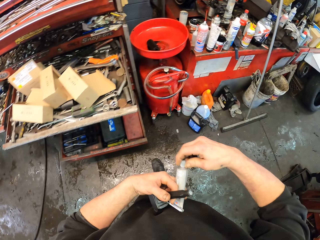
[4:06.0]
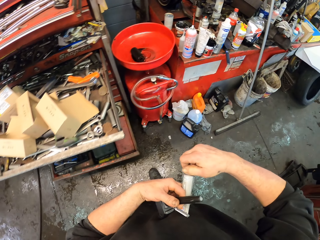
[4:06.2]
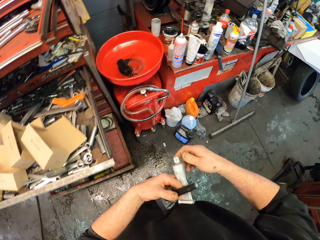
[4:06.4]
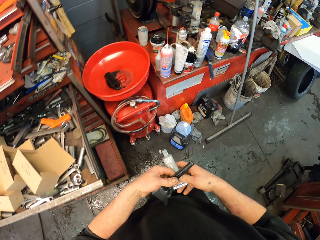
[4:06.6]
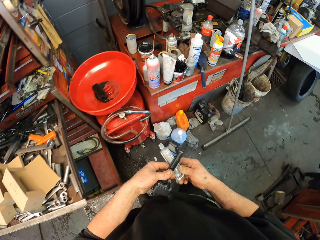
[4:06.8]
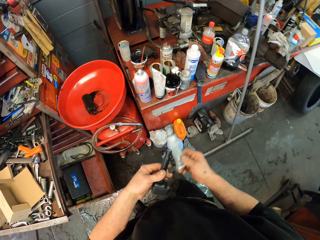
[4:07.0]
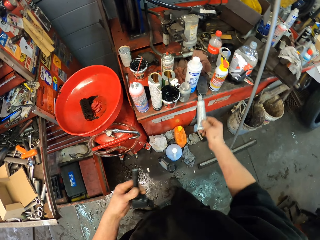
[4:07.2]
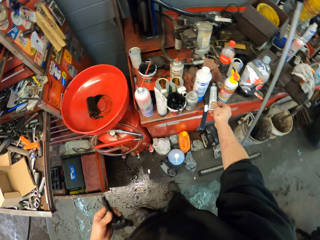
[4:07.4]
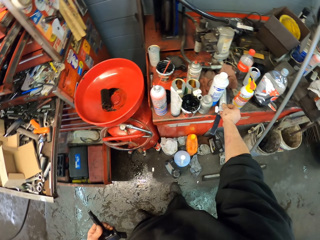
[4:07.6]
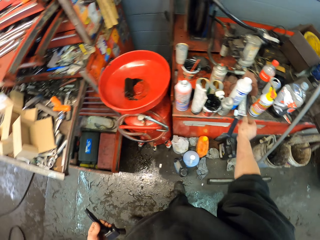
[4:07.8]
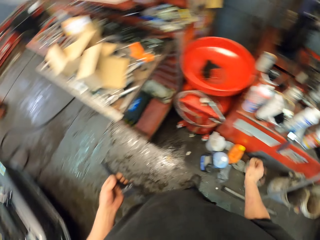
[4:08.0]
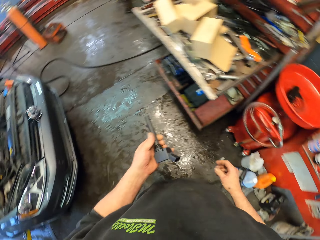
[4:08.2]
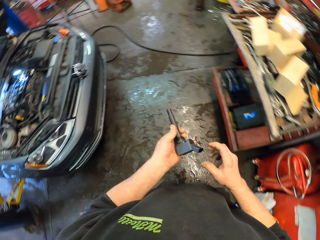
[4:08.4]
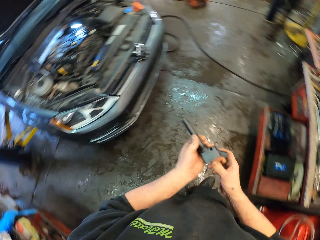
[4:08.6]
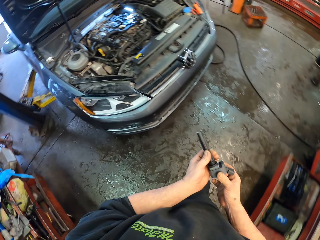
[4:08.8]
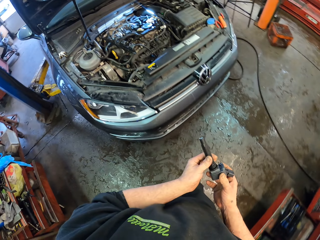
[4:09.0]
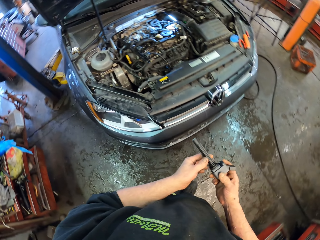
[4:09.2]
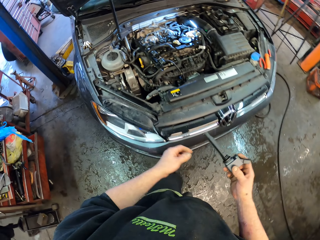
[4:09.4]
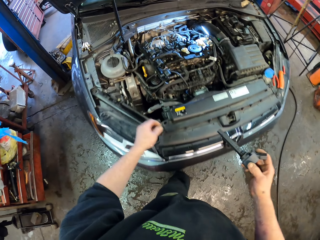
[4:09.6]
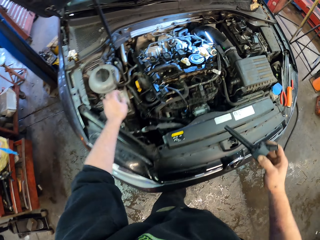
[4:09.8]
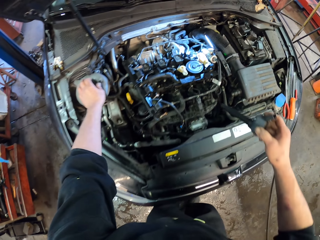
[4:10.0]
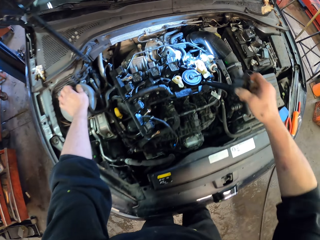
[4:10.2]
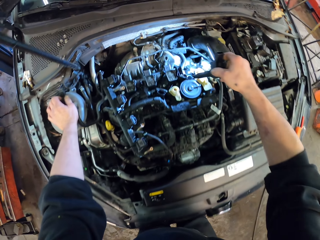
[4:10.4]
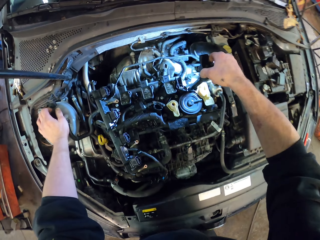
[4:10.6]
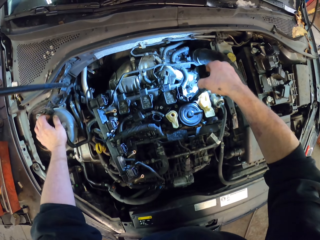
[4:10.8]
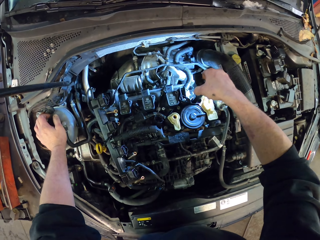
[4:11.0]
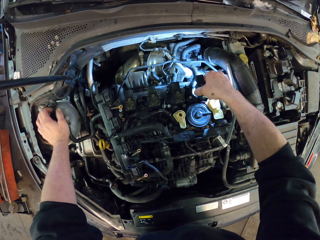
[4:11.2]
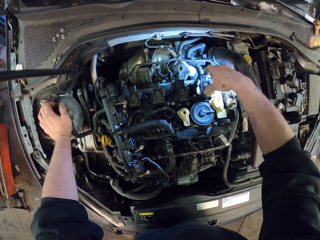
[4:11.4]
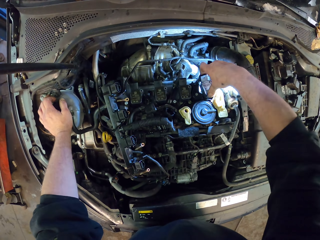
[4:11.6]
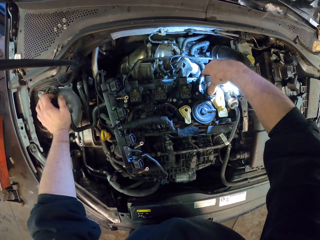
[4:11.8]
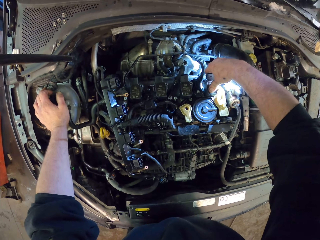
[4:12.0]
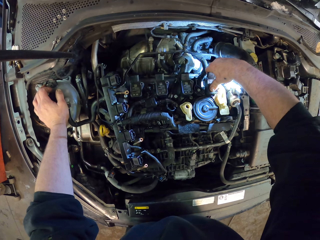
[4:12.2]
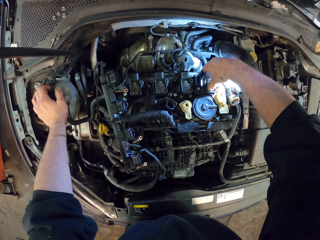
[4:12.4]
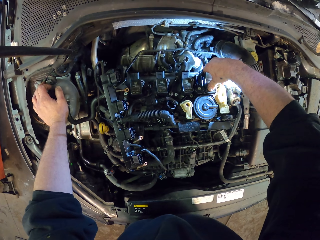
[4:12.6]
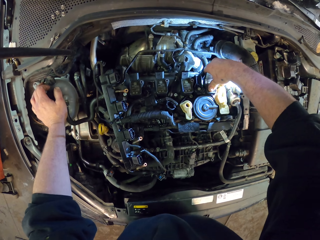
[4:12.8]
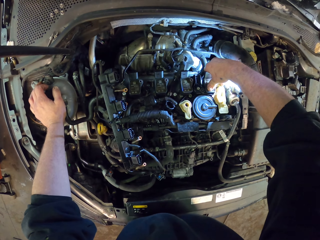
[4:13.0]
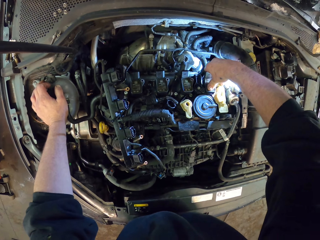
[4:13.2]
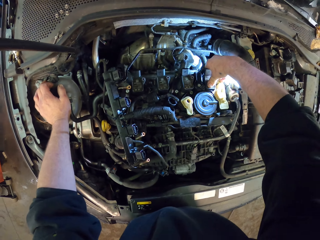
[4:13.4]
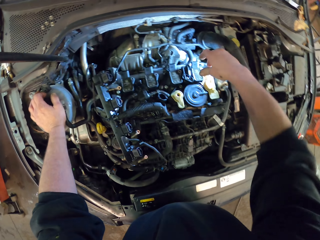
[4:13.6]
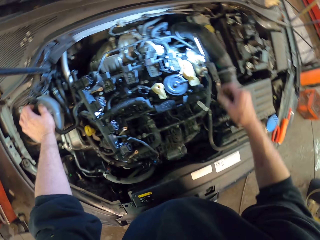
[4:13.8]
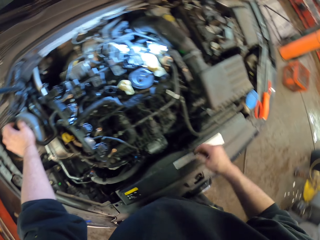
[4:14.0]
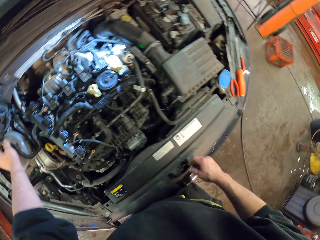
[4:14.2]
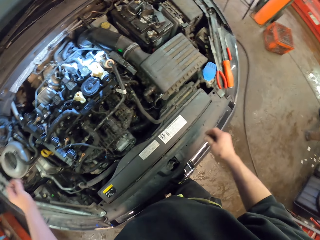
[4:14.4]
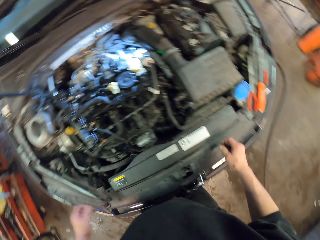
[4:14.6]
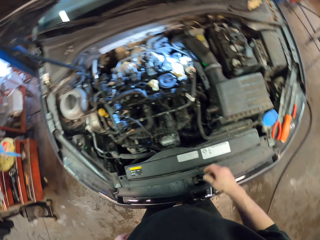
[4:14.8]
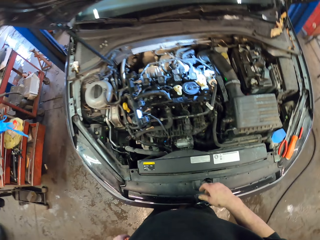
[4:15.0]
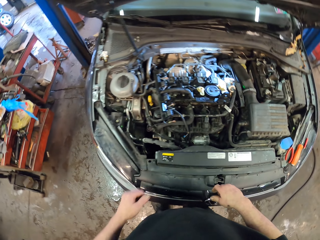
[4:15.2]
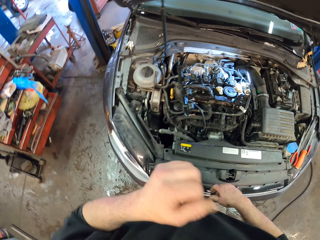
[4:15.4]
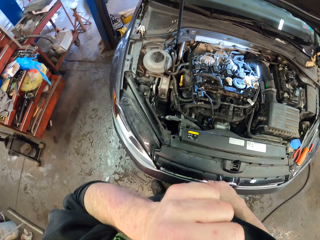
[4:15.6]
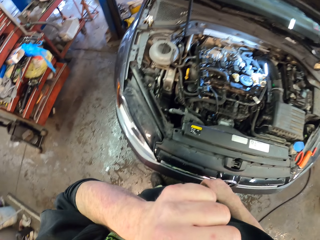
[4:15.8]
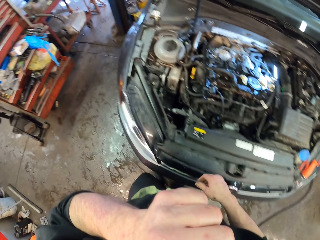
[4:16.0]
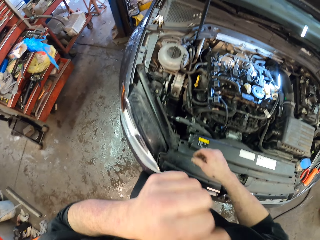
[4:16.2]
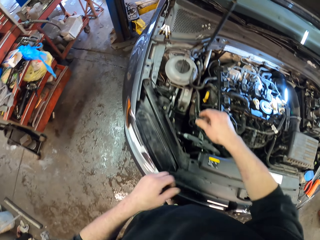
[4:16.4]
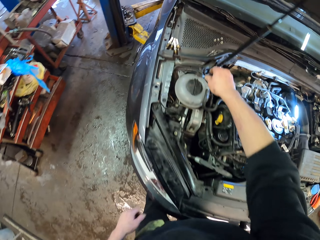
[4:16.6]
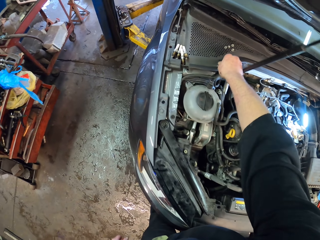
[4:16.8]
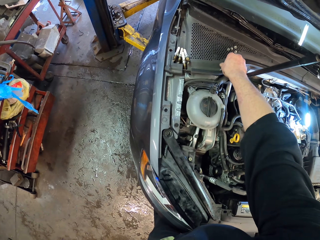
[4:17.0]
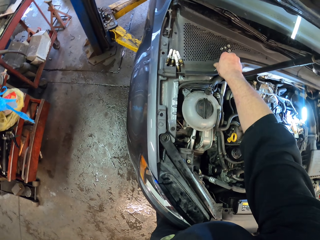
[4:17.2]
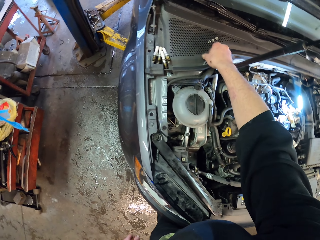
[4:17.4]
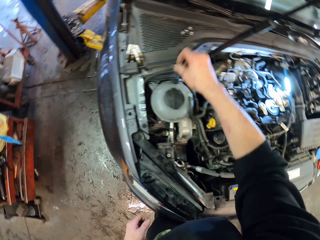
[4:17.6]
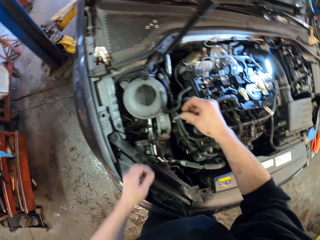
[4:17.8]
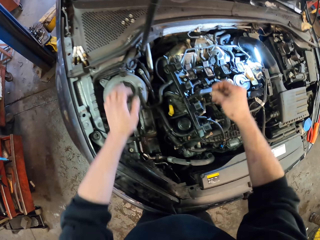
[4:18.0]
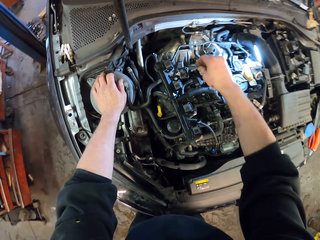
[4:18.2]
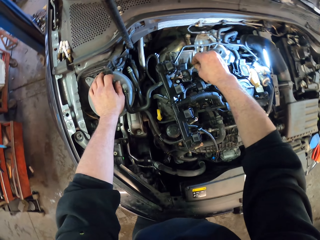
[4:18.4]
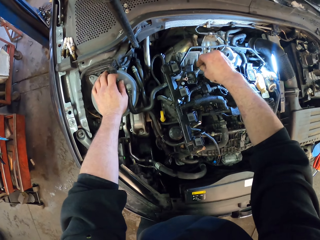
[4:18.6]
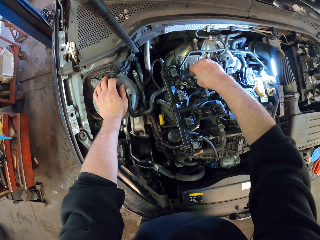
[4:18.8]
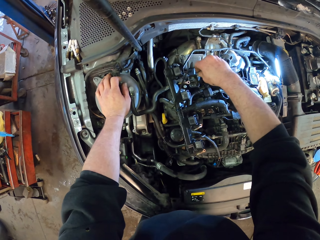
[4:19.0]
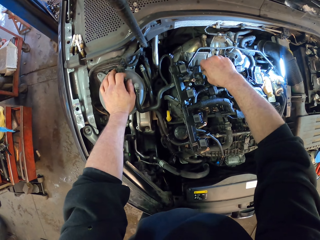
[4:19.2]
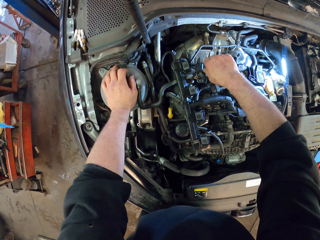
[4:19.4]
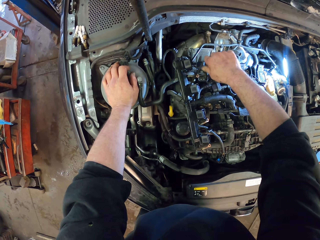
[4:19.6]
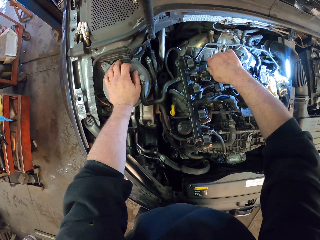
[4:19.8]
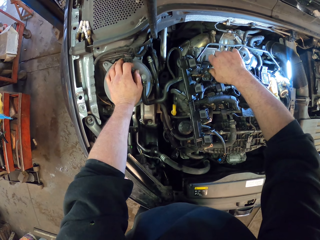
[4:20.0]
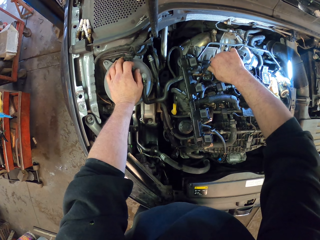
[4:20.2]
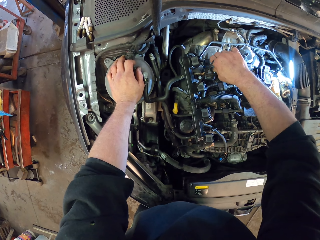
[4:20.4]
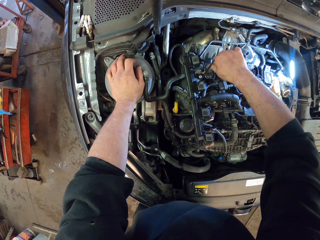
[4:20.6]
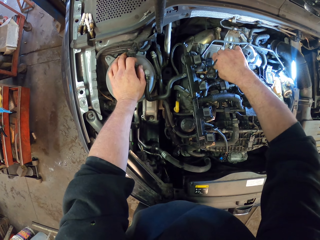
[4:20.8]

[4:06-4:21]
The camera wearer closes the superglue. He walks around the garage. He puts down the superglue on the bench. He walks around the garage. He fixes the engine. He puts something on the nut hole. He looks around the engine. He takes the spare part. He fixes bolts in the engine with his hand.

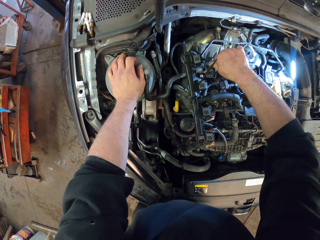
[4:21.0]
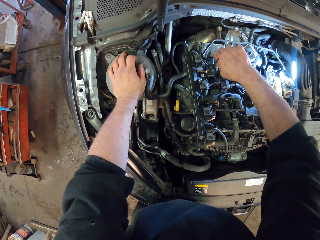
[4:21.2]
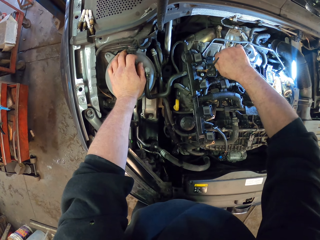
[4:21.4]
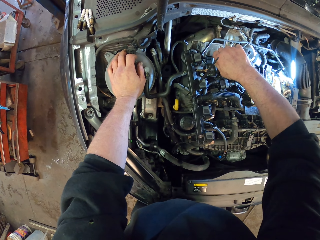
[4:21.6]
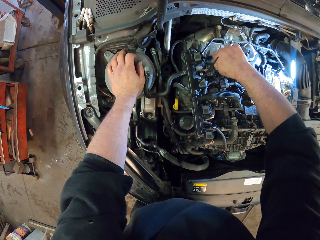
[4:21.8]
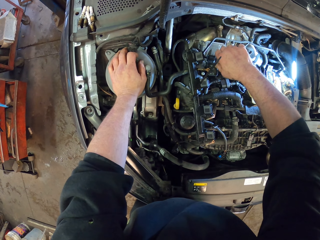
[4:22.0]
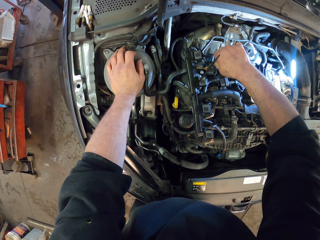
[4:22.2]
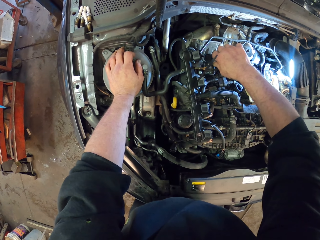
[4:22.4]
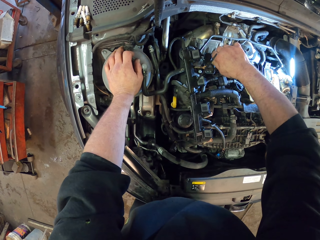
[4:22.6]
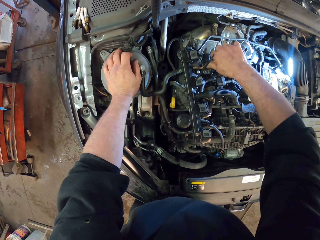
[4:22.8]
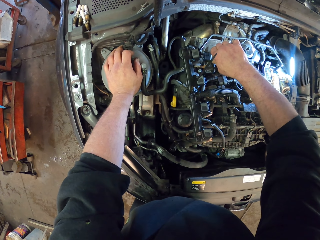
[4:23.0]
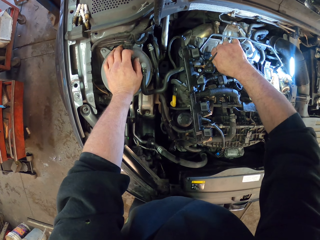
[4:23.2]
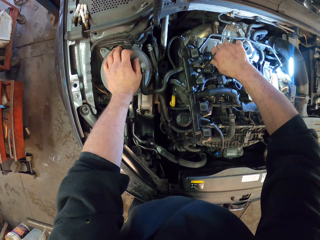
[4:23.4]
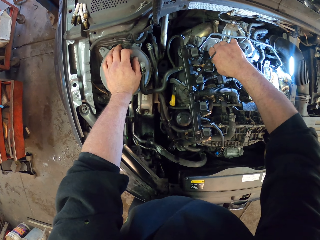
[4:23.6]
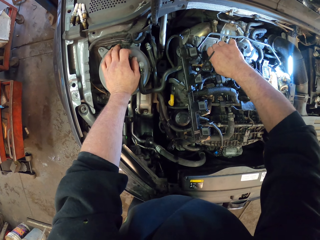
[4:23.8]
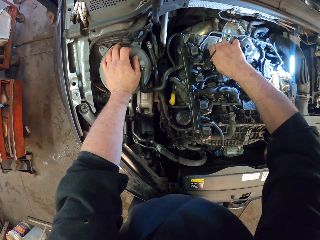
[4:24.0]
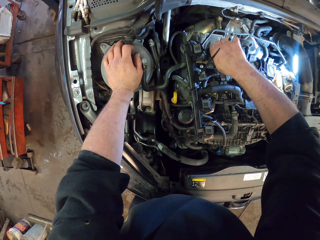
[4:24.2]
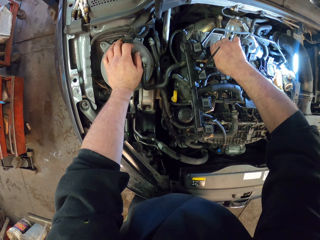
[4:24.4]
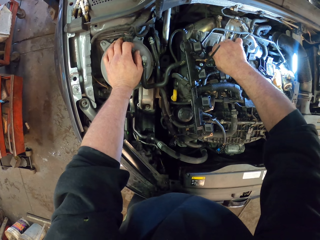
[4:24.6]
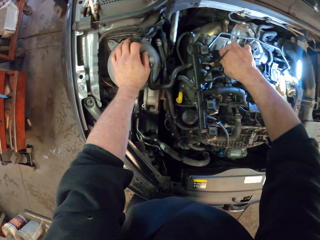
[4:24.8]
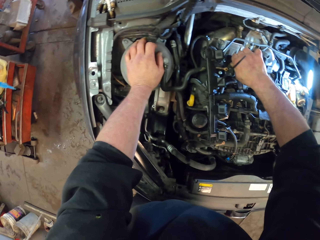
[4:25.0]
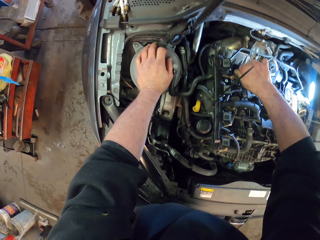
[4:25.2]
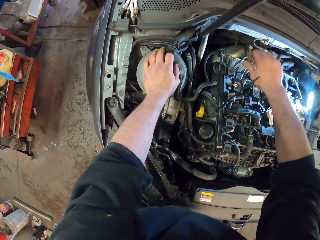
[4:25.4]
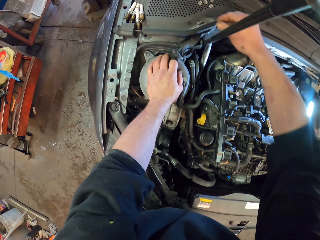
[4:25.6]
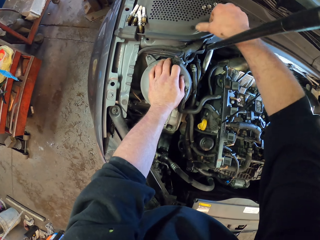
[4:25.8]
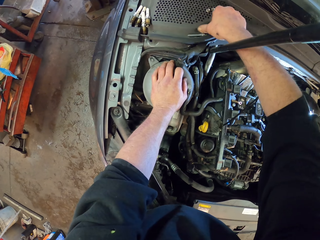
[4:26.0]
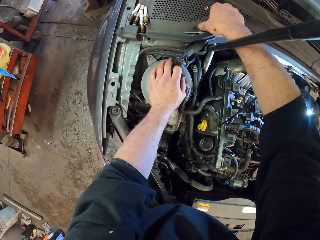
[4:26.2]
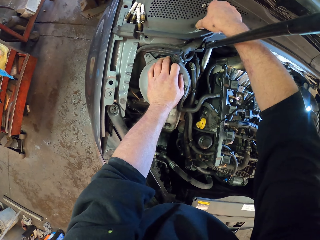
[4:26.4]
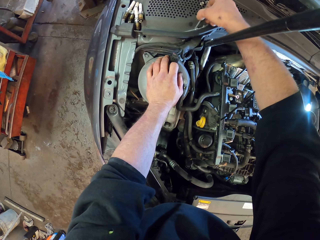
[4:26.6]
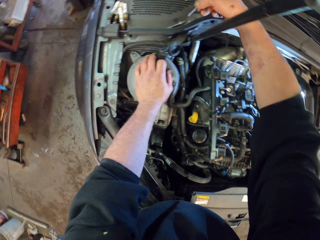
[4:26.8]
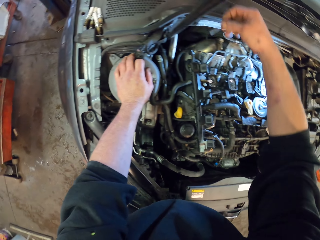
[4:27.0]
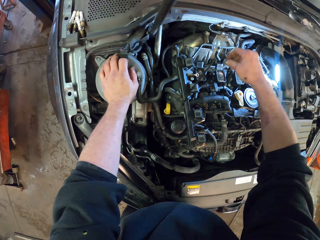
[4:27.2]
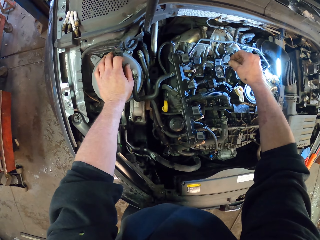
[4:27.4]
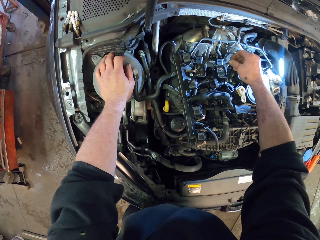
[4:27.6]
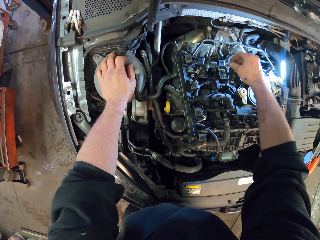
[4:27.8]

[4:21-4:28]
The camera wearer takes the spare part.
